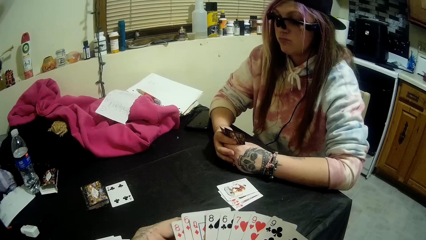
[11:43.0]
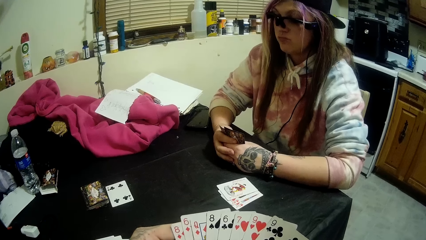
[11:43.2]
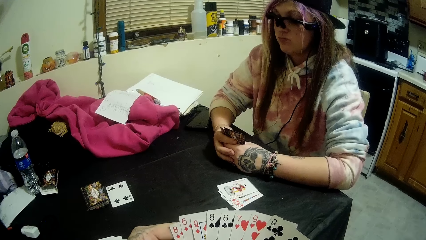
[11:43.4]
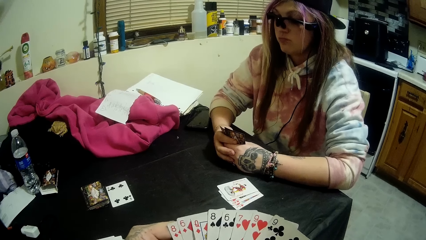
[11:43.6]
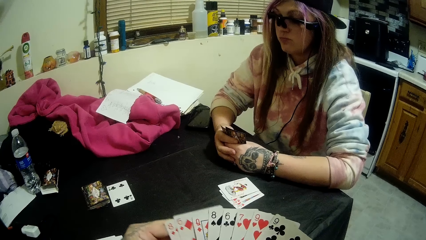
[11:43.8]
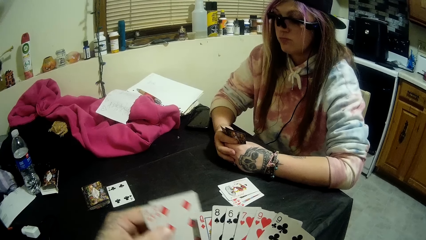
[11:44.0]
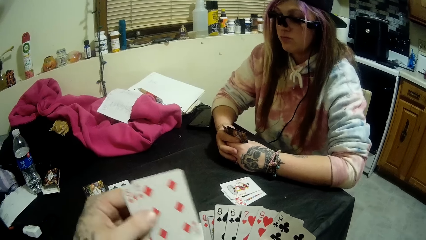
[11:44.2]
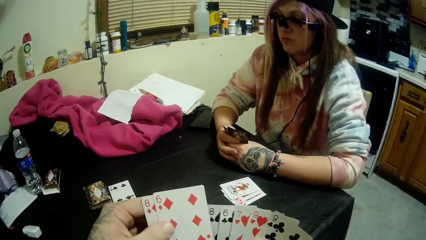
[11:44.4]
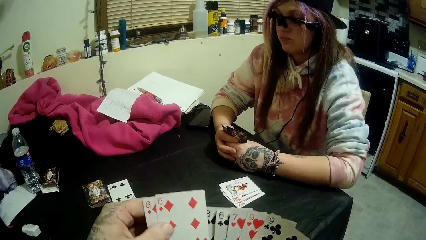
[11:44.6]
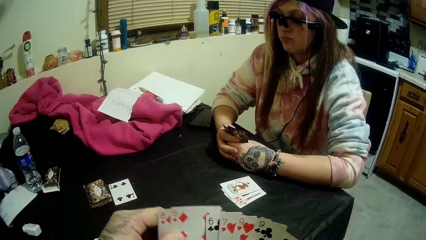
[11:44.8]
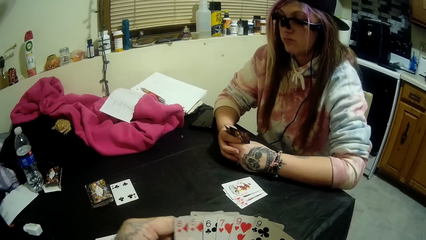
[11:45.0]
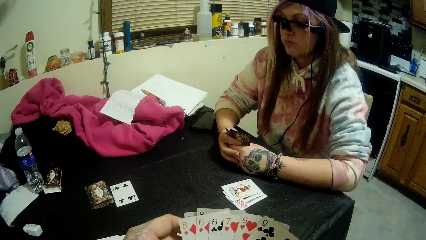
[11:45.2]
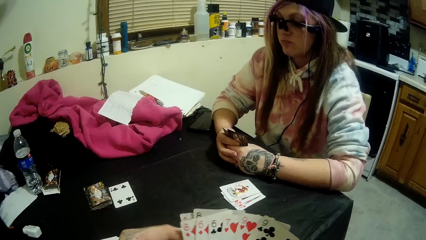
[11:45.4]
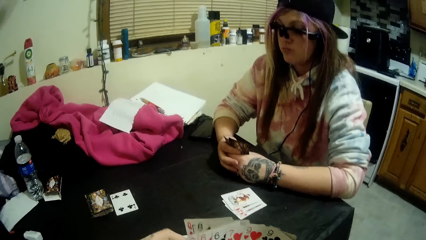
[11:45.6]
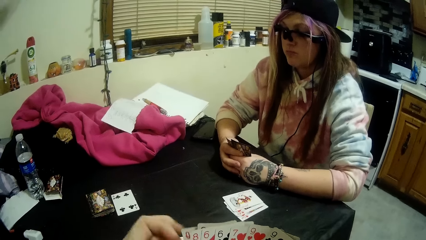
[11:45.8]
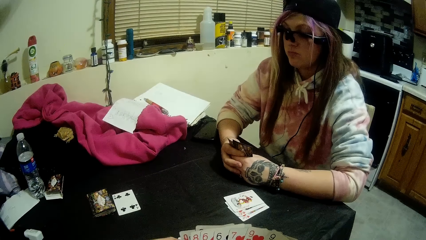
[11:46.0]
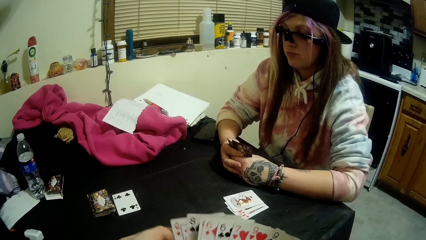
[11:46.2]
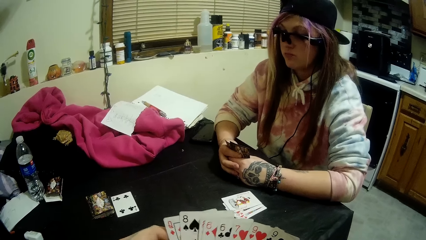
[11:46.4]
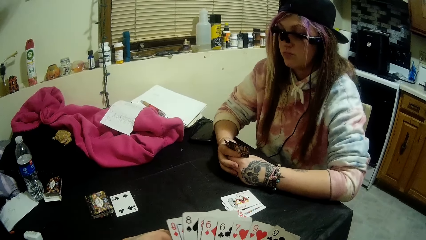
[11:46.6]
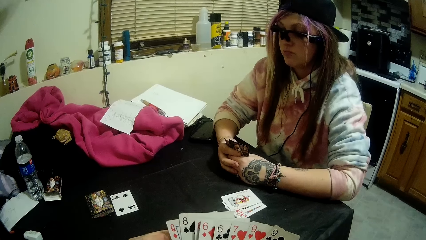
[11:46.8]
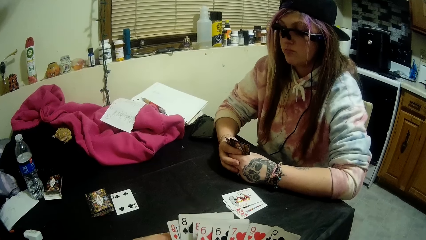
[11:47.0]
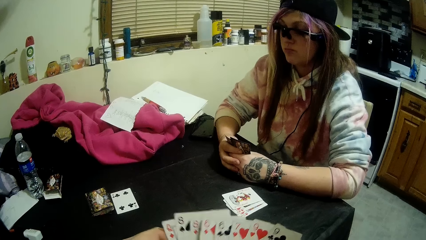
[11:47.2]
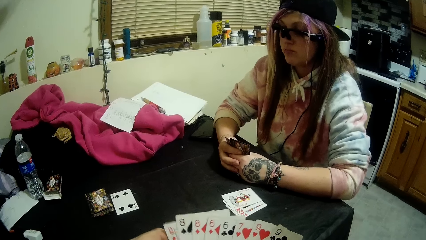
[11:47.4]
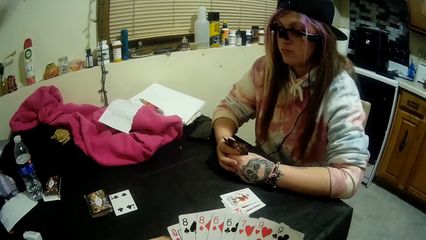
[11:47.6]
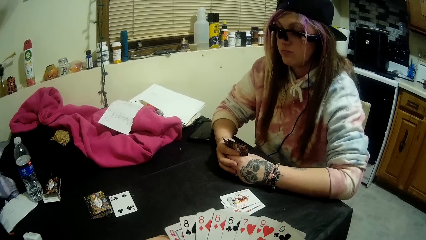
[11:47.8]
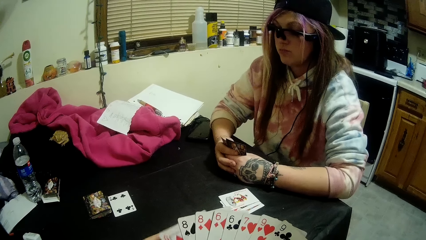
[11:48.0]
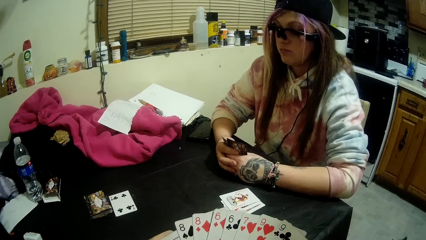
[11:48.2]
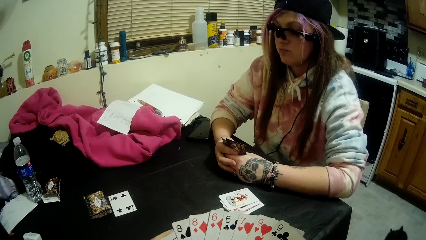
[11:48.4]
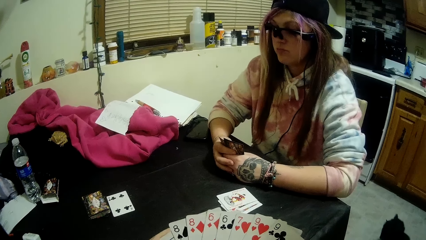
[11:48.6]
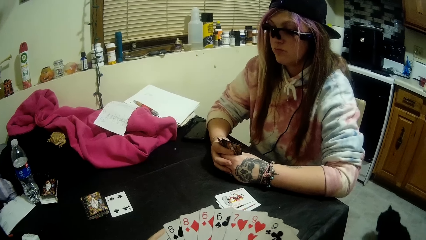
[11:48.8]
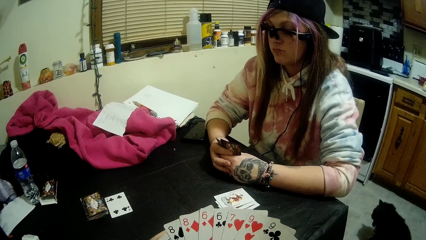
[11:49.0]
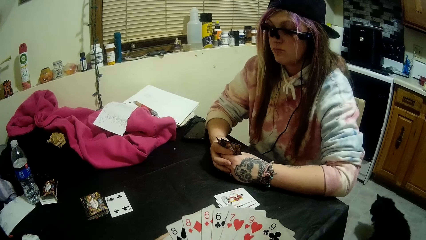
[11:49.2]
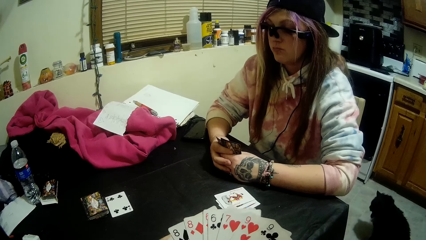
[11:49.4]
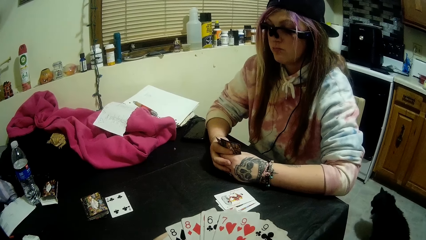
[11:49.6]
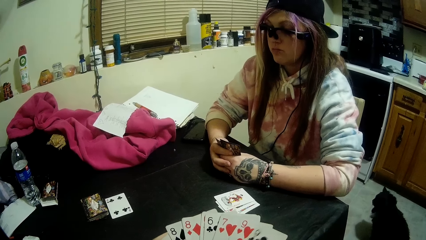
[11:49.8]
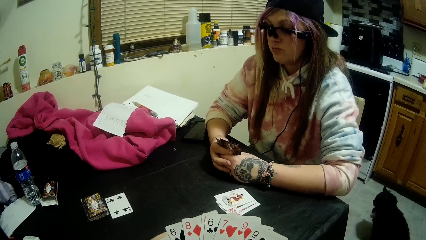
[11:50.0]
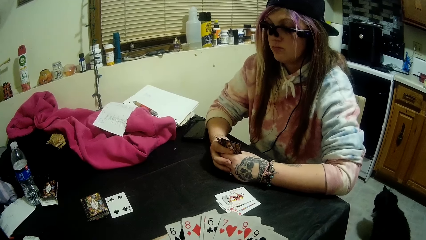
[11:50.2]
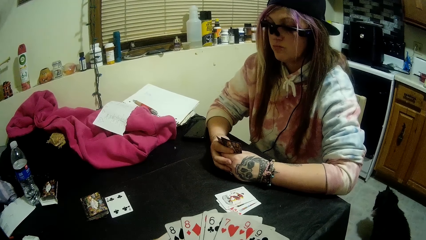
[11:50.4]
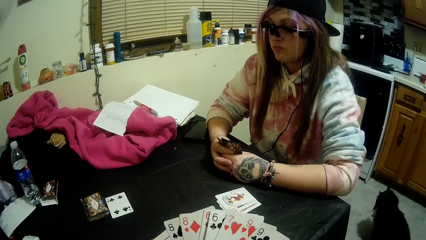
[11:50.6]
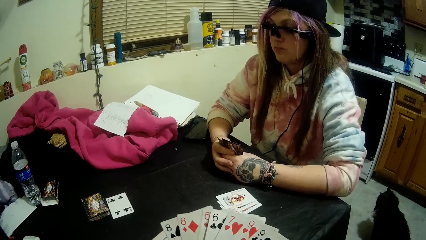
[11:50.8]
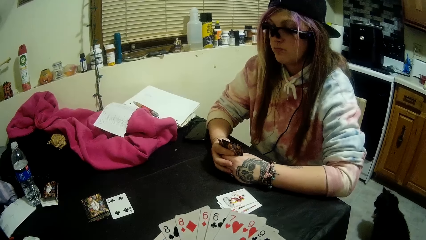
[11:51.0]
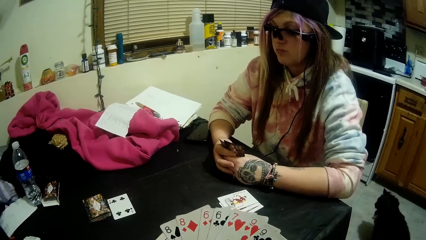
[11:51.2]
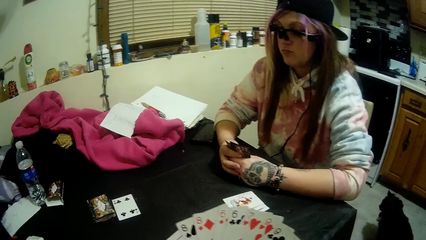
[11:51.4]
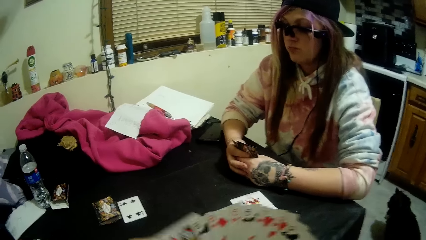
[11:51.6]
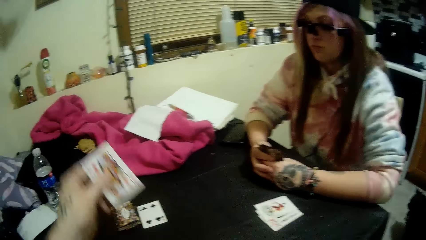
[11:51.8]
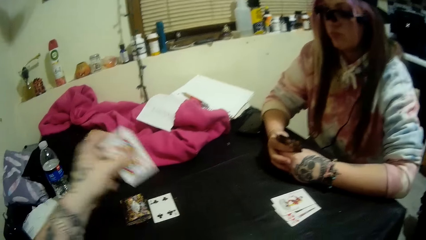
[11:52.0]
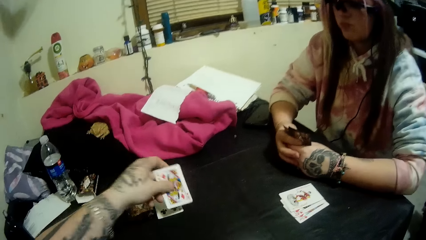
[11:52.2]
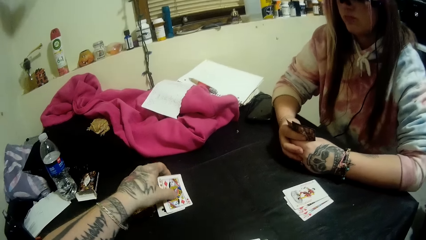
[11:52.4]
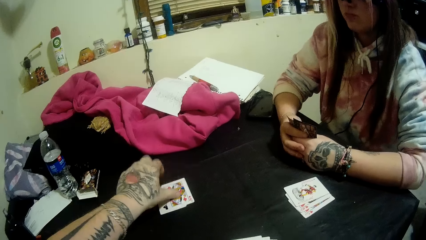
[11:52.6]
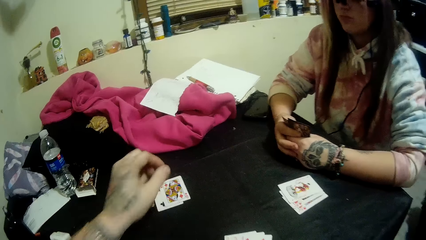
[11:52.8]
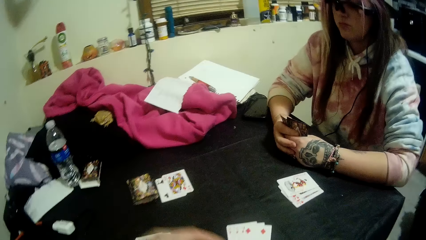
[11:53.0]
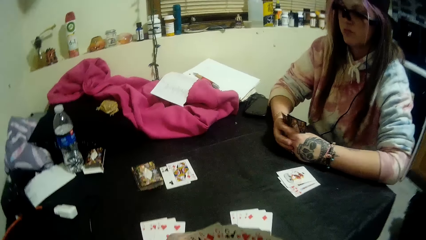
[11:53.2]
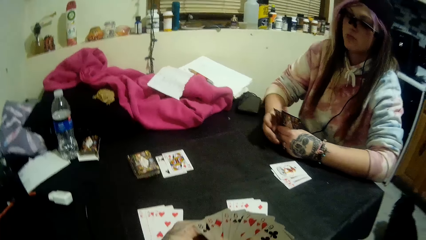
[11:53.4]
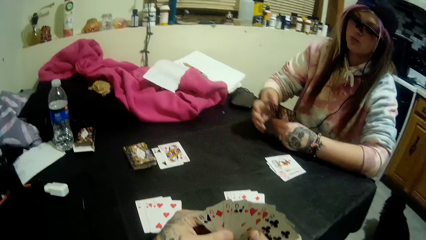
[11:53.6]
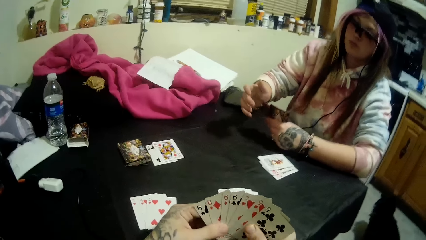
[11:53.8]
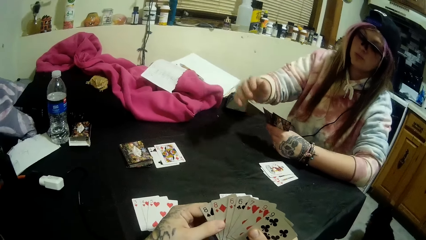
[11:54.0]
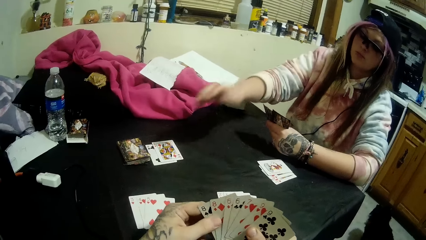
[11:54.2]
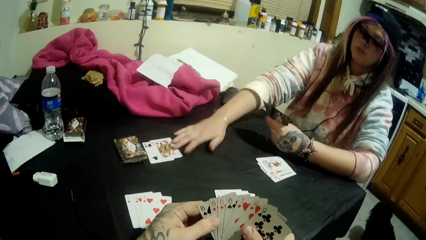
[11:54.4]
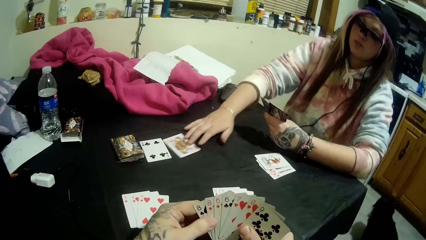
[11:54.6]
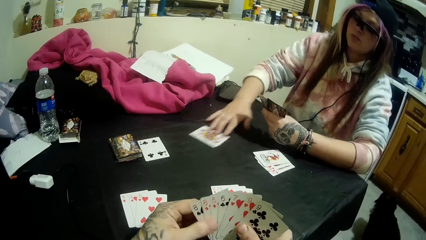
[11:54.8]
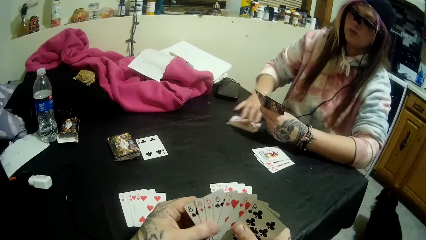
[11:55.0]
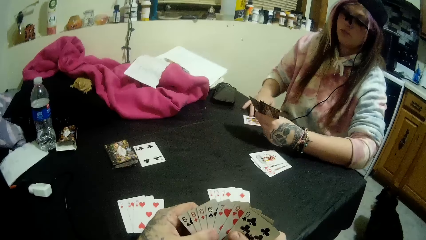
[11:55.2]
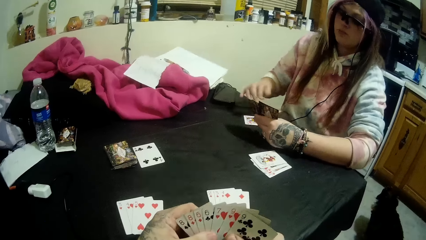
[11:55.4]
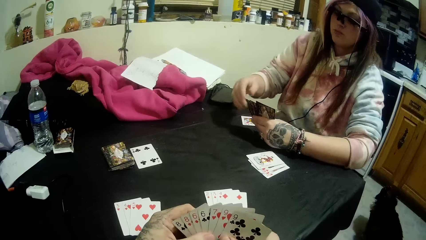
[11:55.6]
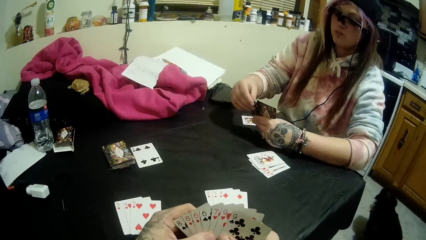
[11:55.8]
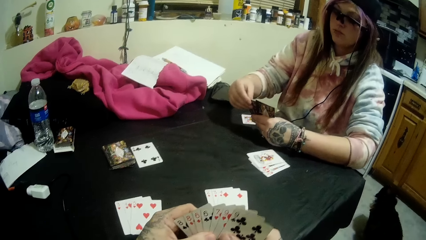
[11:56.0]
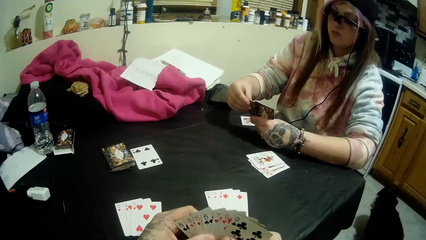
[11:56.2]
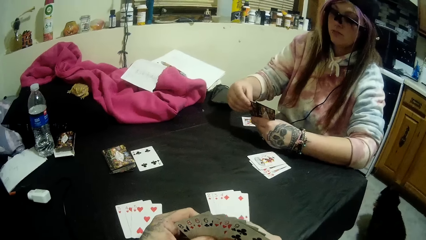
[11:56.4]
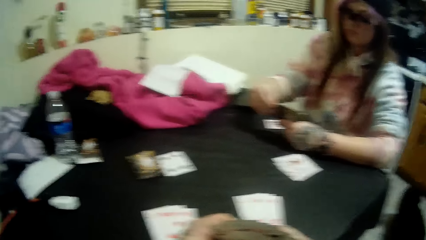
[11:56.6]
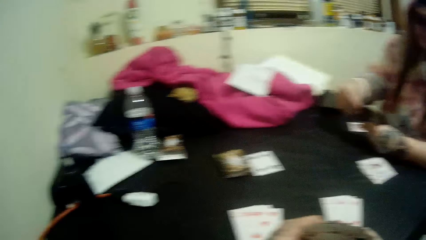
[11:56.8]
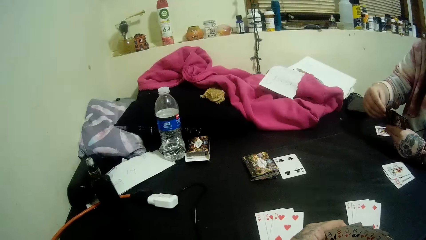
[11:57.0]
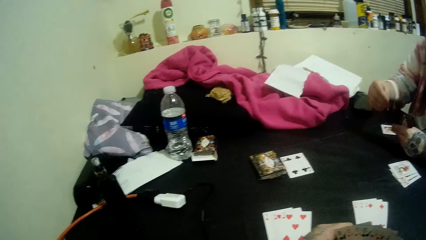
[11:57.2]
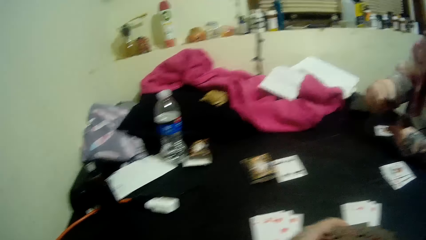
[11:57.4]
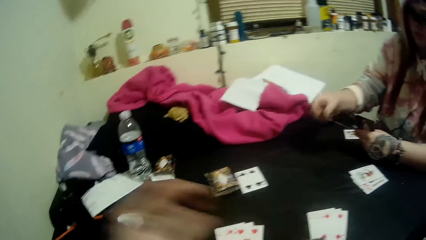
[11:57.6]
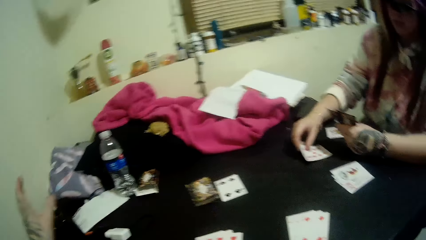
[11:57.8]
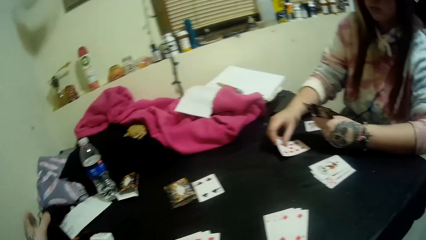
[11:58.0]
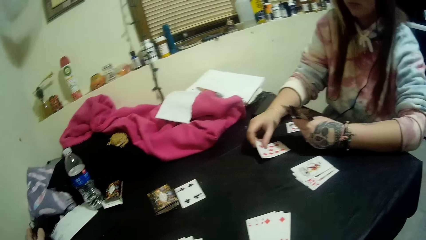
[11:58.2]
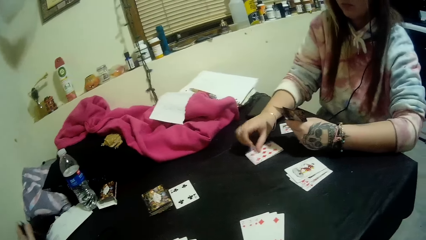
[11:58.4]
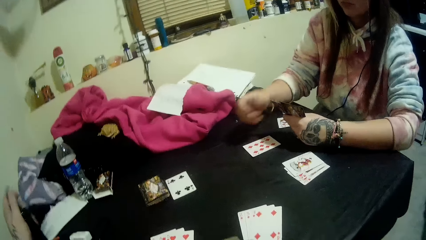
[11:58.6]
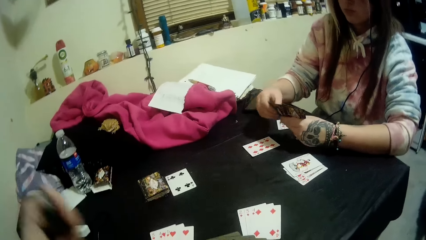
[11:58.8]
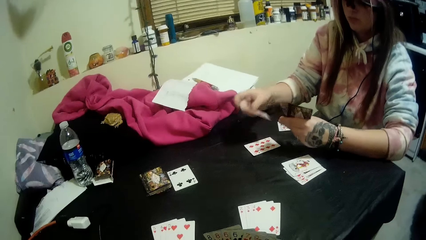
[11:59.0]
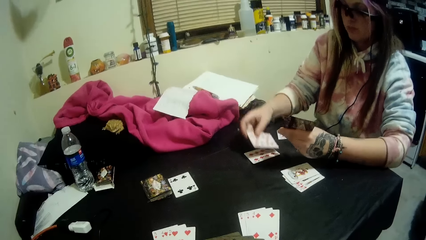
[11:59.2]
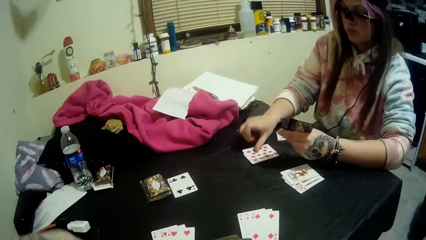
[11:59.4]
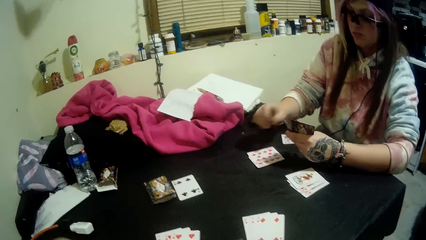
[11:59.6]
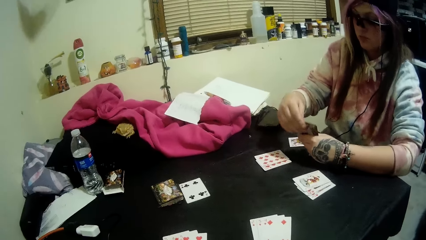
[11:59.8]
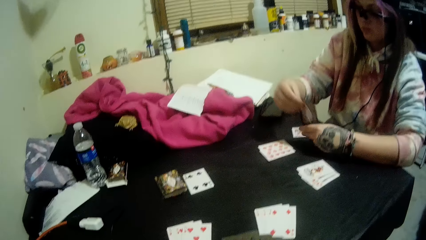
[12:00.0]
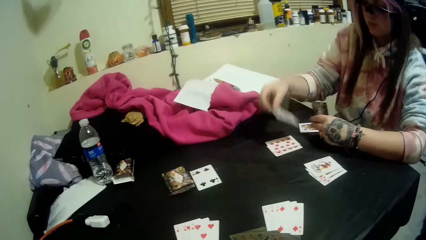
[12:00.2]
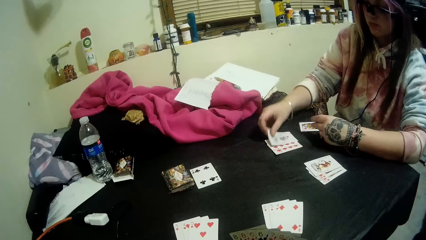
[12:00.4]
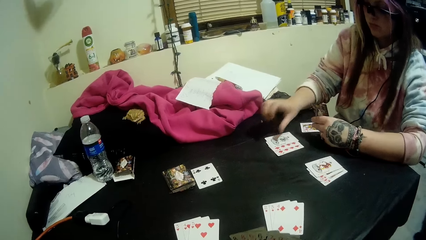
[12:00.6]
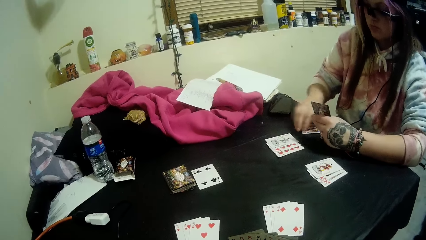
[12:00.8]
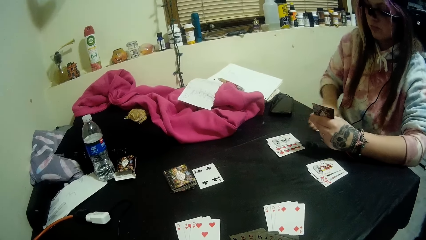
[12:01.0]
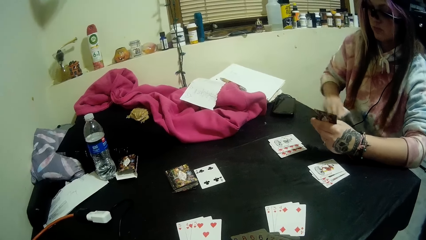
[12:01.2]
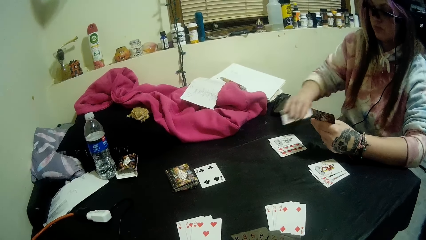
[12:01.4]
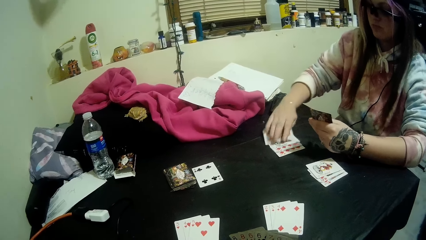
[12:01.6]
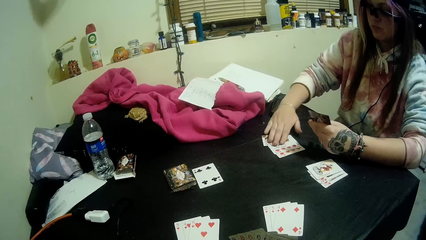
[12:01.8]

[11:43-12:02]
The camera wearer scans through the cards in his hands. He pulls a card from his deck. He drops a card in his hands on the cards beside the stack of cards. He holds his deck with both his hands and stares at his deck. He drops a card in his hands on the cards beside the stack of cards. A woman drops a card in her hands on the table. The camera wearer picks up a bottle of vapes on the table with his left hand. He observes the woman.
